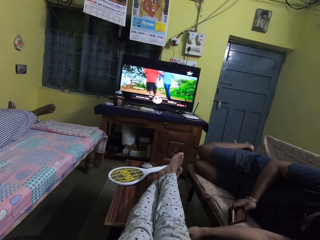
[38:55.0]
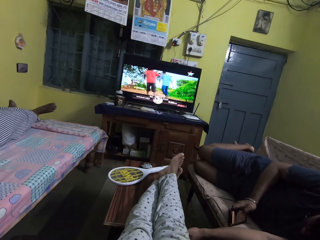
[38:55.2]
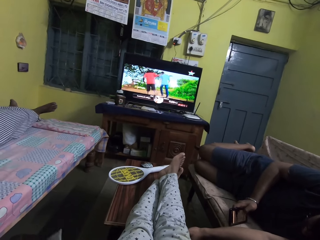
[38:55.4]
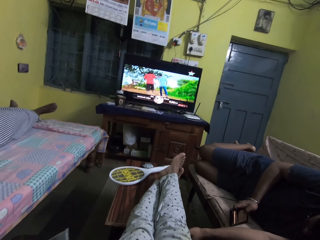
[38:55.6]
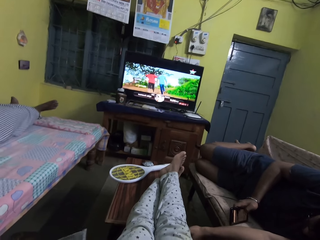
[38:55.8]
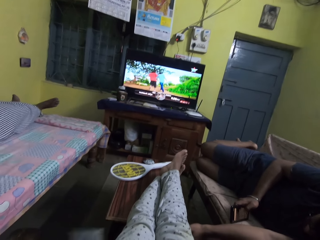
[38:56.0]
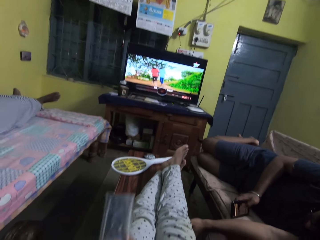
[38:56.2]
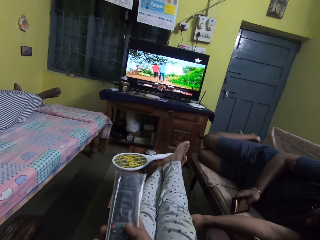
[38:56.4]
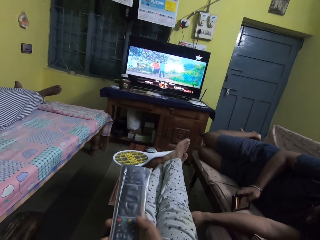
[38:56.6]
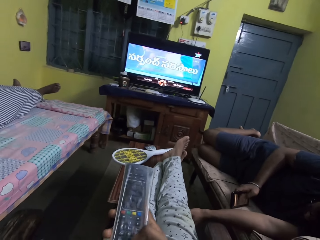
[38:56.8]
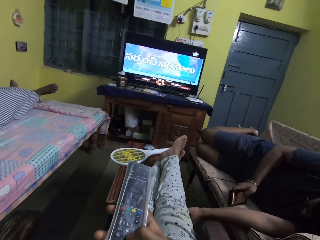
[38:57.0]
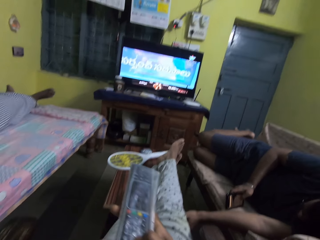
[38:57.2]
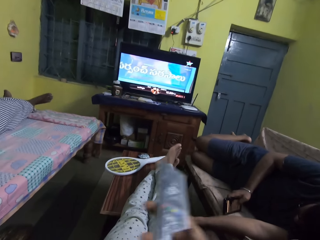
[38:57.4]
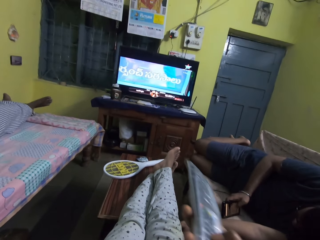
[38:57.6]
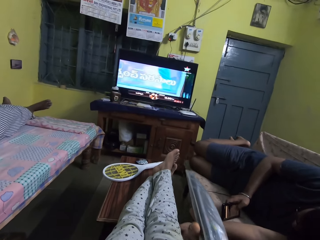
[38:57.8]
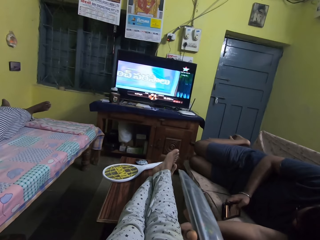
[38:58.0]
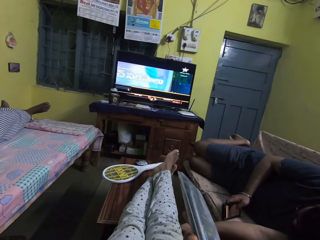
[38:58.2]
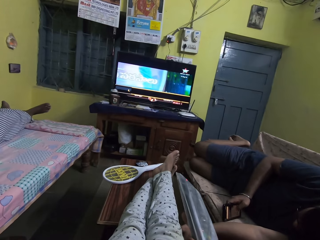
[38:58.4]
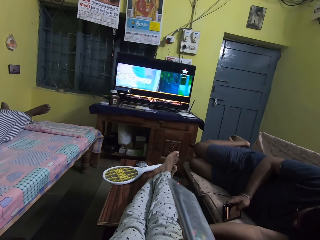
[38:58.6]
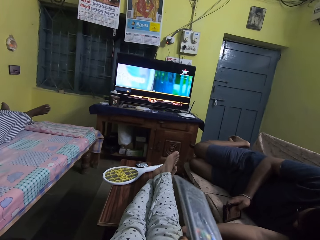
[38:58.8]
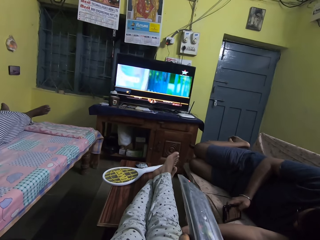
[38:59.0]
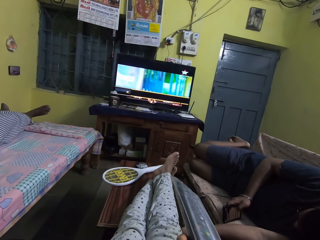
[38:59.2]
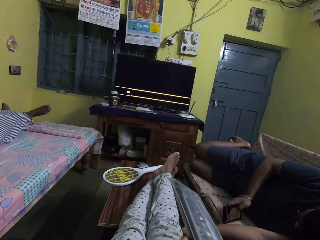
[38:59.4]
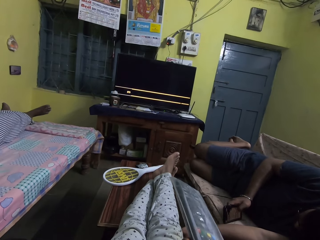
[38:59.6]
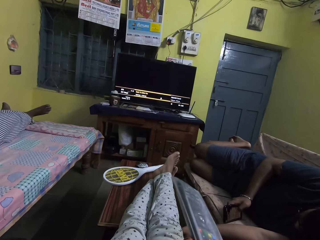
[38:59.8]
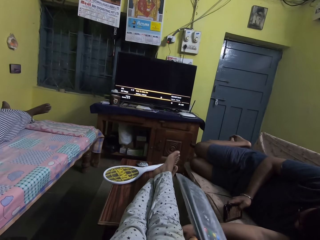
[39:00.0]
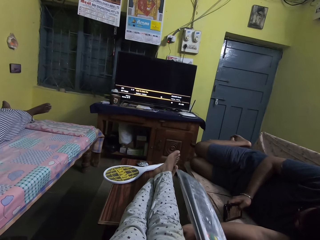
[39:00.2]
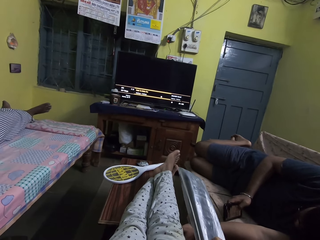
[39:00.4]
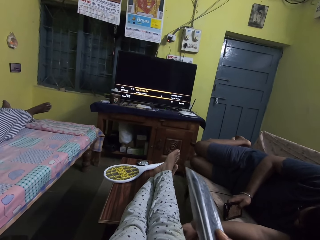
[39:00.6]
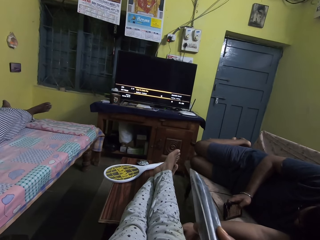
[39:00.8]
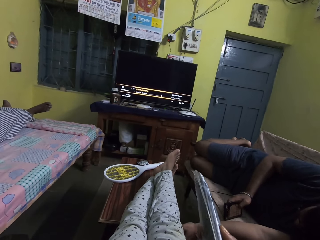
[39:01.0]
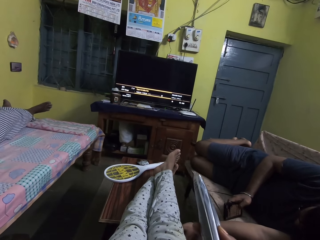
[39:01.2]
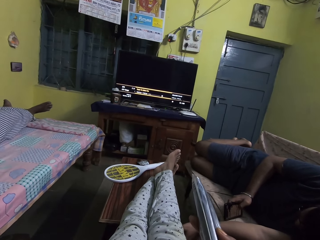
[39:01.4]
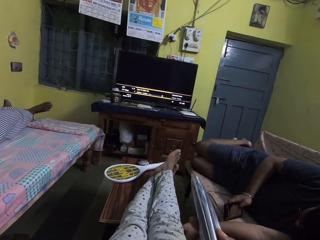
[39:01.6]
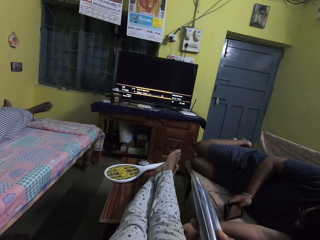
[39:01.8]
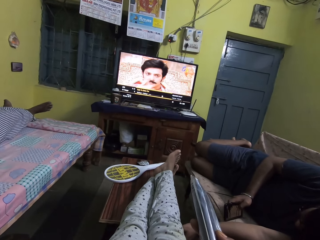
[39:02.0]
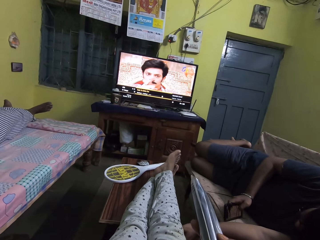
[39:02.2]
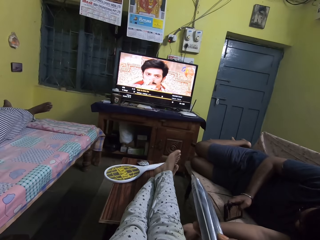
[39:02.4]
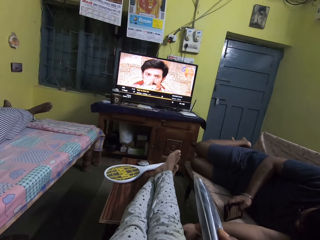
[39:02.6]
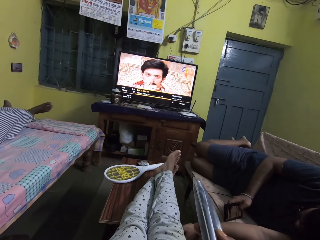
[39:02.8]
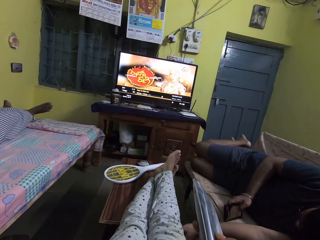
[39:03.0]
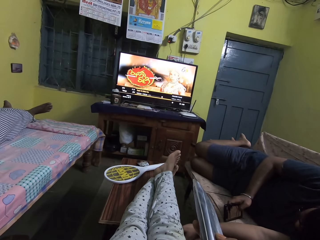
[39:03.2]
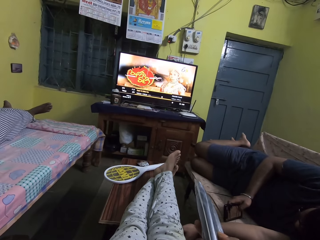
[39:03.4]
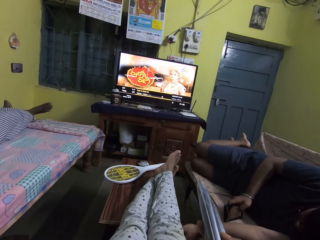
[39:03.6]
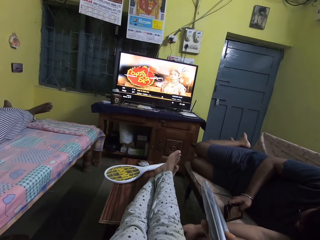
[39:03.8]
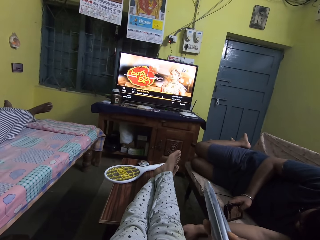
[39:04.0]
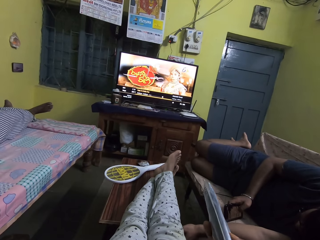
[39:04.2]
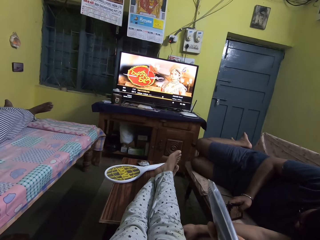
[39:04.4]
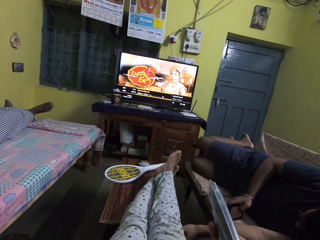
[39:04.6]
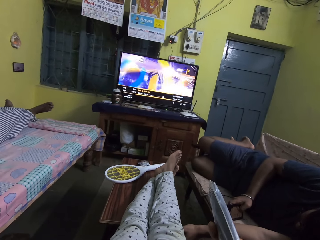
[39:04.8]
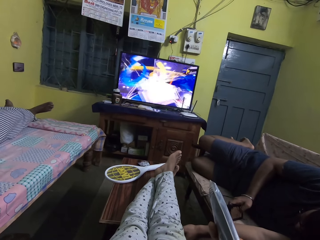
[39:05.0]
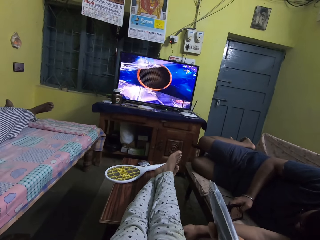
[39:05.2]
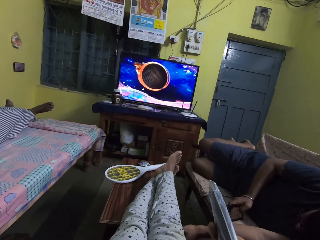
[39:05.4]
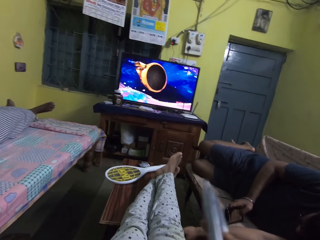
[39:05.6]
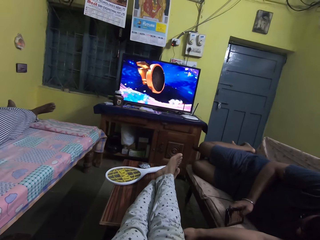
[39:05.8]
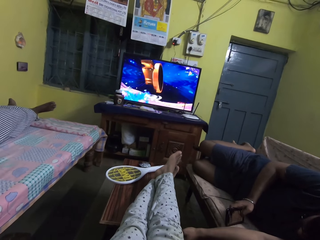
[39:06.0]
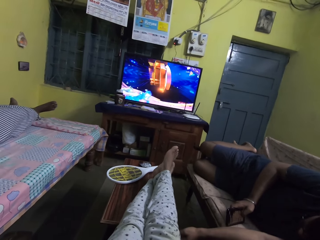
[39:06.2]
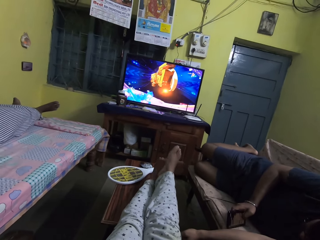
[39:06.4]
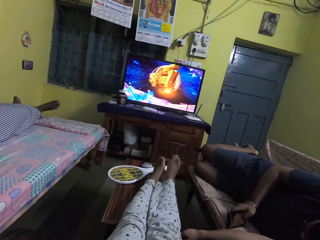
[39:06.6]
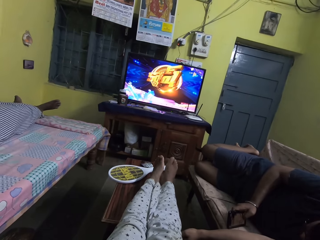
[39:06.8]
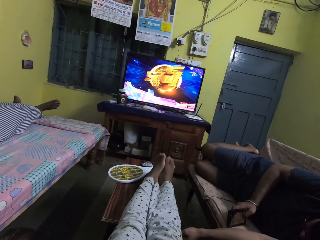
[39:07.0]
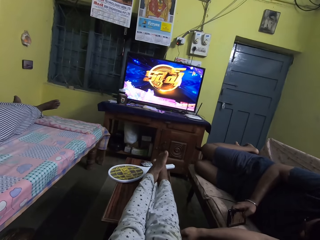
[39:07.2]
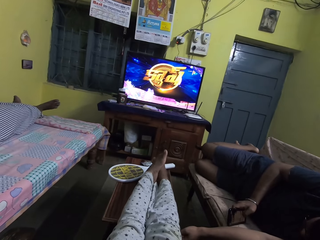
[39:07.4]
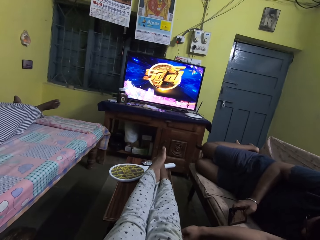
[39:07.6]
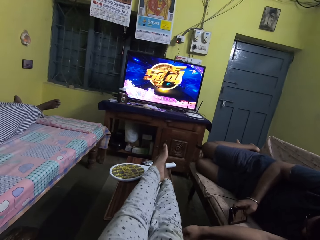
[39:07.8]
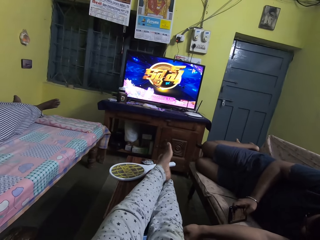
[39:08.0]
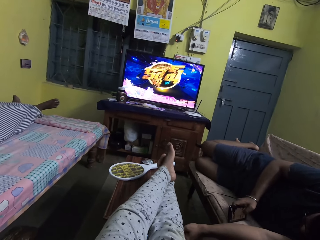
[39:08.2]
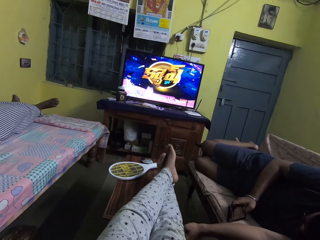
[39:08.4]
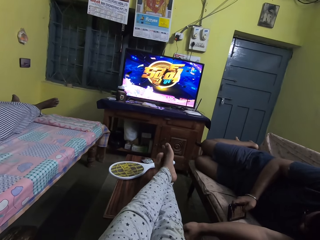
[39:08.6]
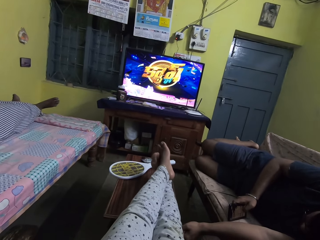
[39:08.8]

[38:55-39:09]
The camera wearer changes the stations on the television with the remote with her right hand. She sees a TV program on the television.

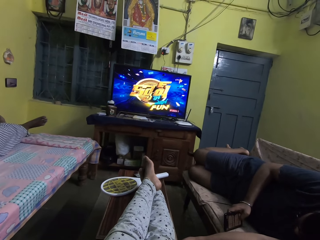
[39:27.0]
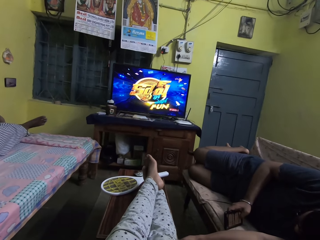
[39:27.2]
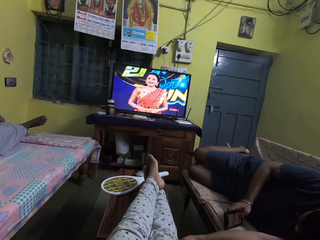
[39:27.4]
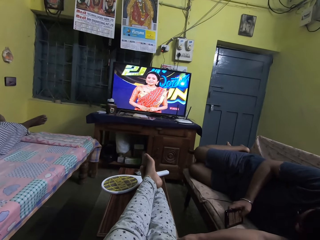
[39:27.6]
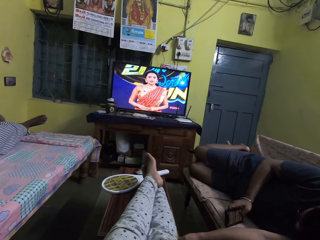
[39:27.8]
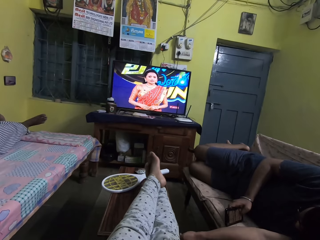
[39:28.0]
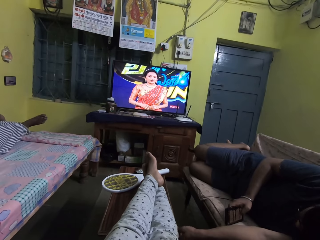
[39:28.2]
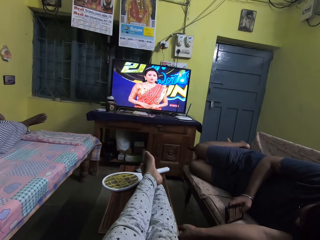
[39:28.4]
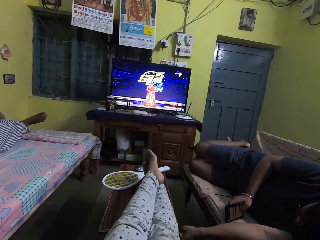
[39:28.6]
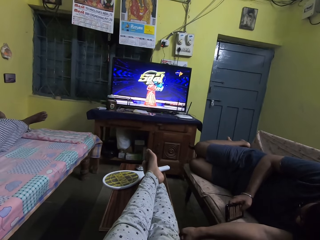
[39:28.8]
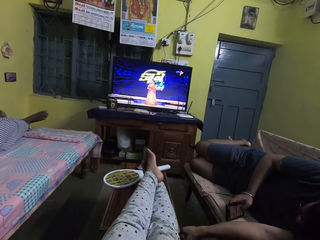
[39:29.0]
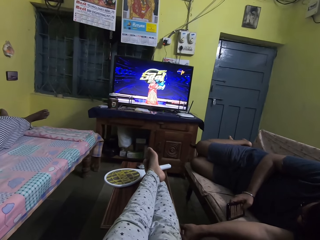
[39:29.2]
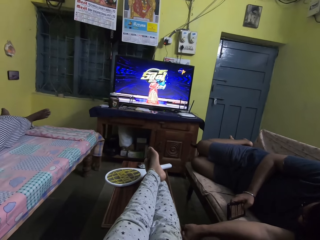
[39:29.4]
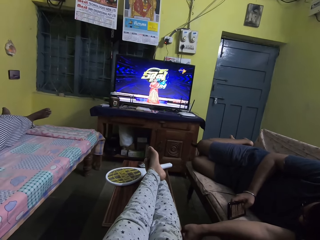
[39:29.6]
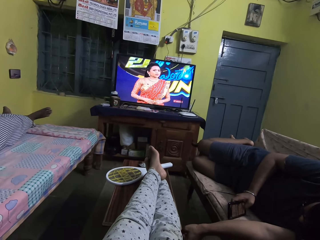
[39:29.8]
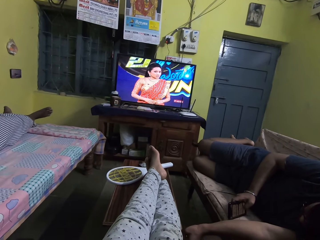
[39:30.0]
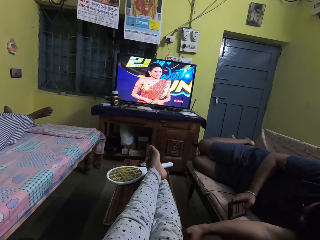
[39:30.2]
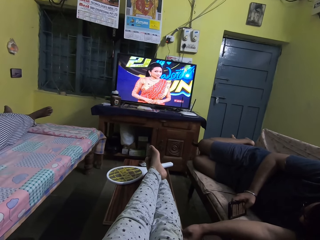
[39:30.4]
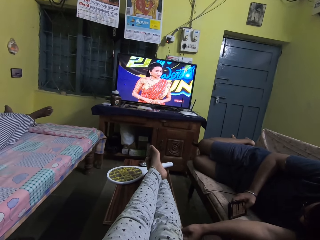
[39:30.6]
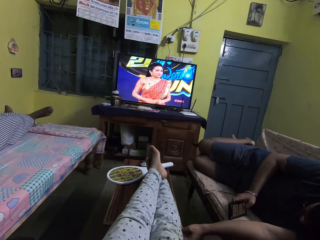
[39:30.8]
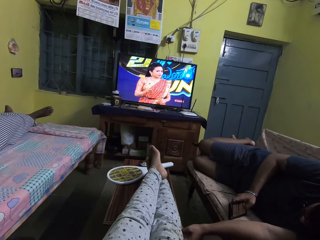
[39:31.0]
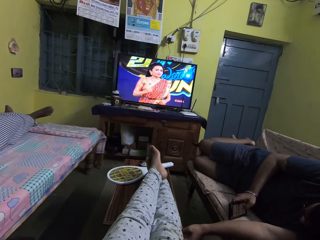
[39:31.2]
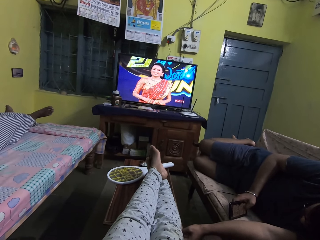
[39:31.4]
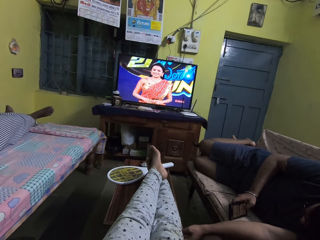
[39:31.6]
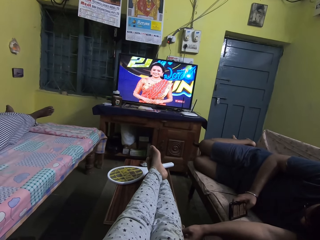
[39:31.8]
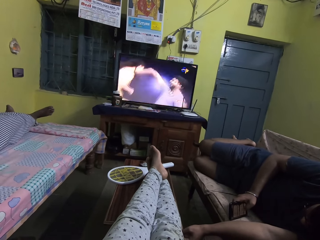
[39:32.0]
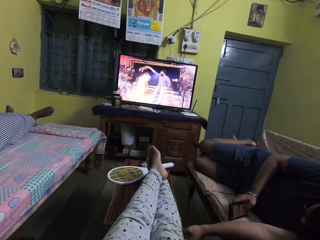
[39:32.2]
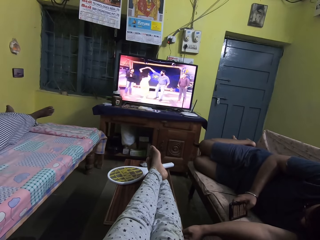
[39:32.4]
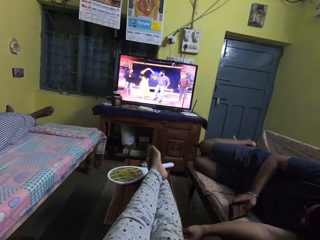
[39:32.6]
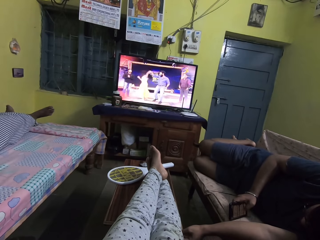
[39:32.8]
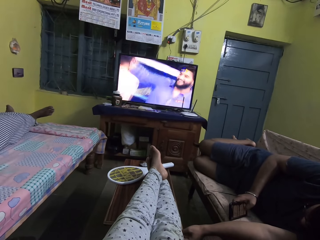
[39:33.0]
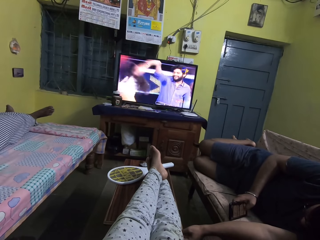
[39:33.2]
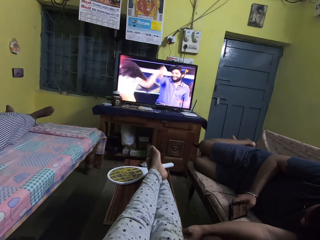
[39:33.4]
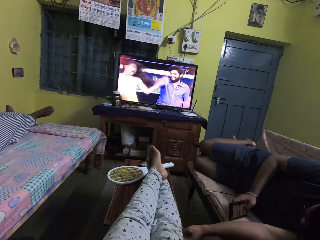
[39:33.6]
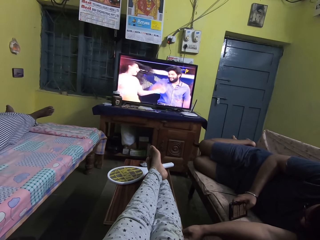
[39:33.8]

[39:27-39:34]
The camera wearer talks.
